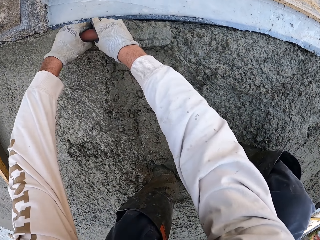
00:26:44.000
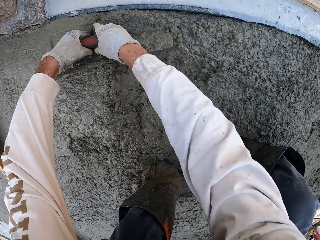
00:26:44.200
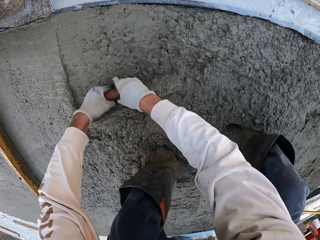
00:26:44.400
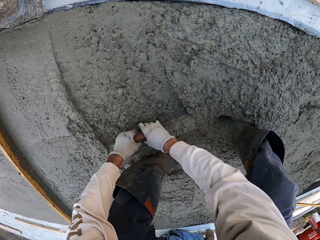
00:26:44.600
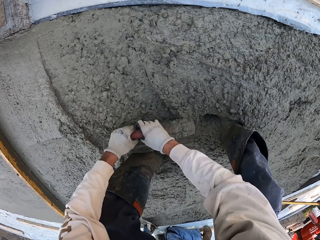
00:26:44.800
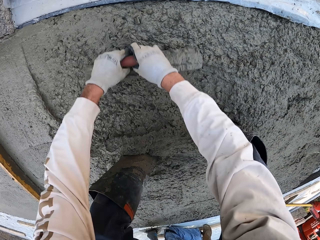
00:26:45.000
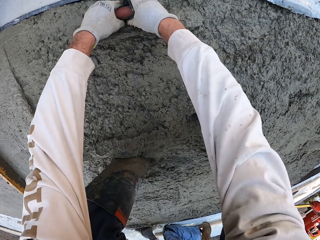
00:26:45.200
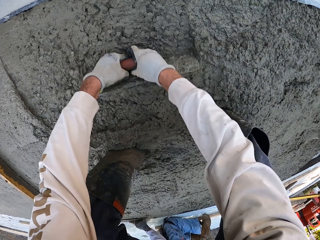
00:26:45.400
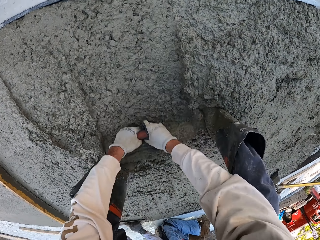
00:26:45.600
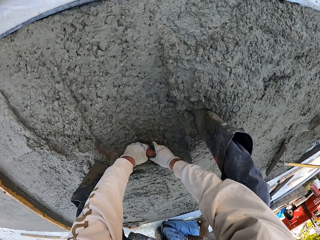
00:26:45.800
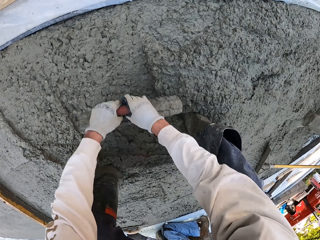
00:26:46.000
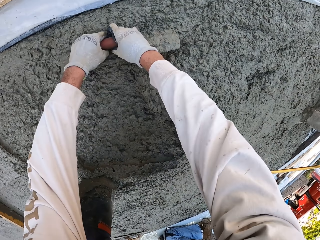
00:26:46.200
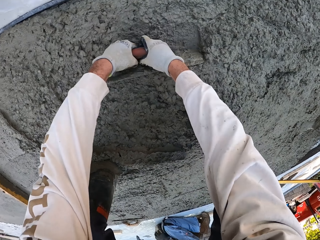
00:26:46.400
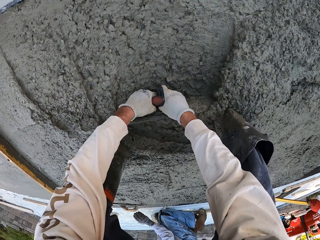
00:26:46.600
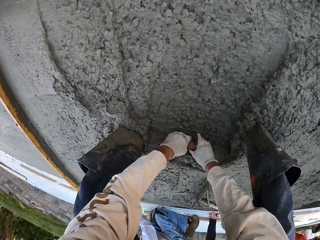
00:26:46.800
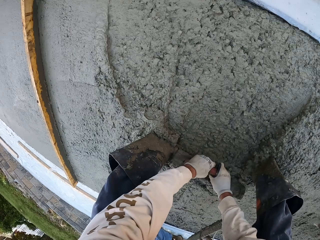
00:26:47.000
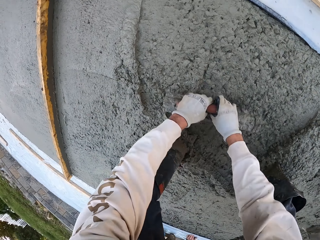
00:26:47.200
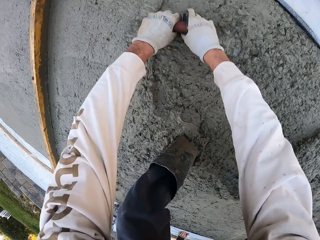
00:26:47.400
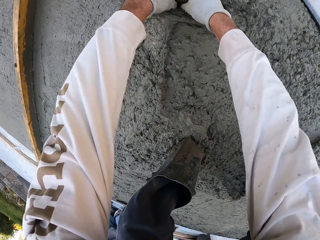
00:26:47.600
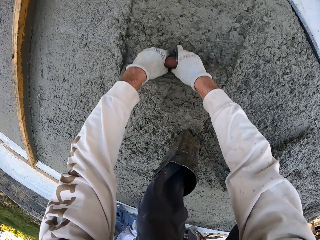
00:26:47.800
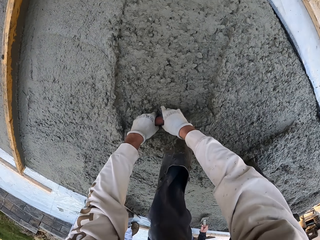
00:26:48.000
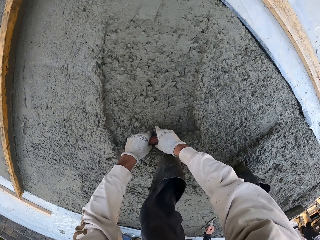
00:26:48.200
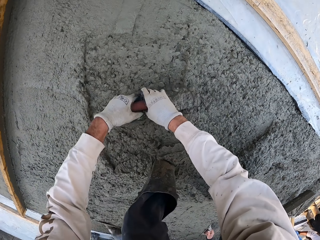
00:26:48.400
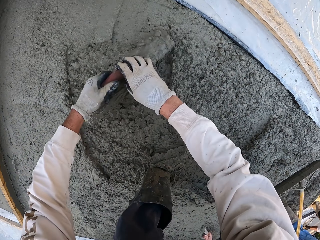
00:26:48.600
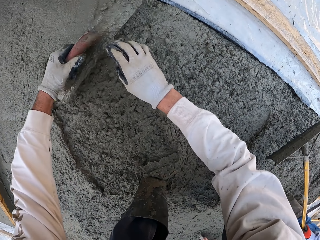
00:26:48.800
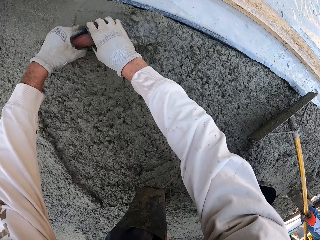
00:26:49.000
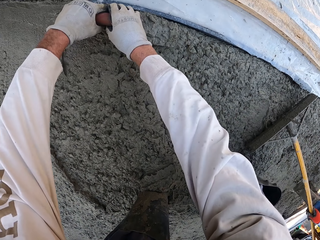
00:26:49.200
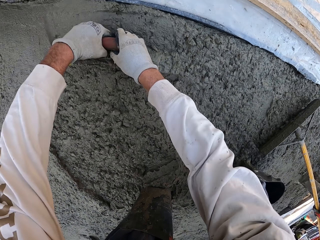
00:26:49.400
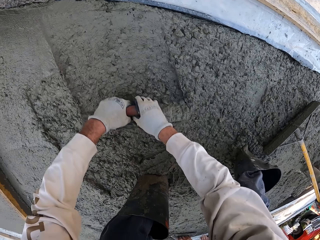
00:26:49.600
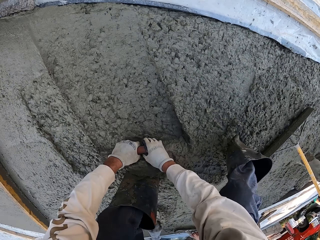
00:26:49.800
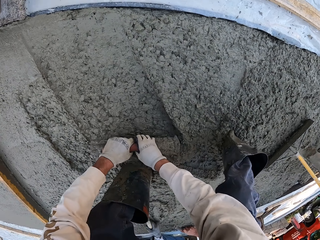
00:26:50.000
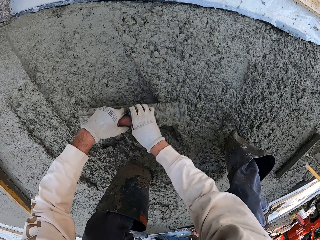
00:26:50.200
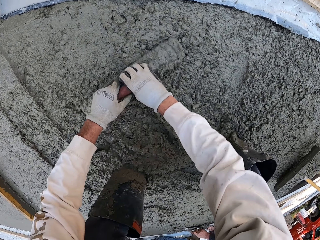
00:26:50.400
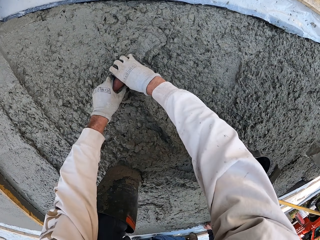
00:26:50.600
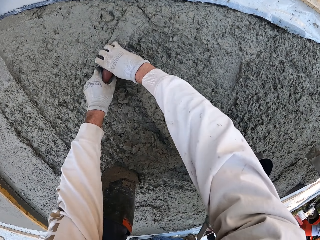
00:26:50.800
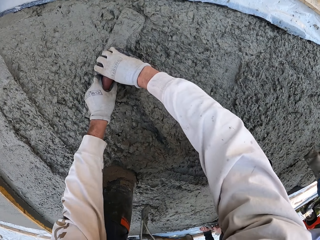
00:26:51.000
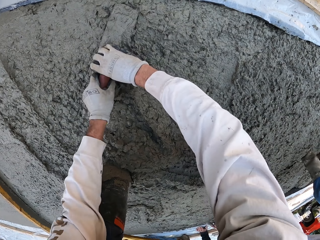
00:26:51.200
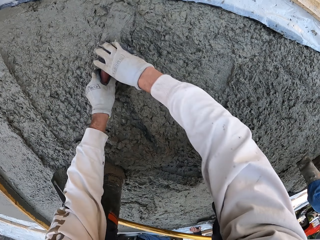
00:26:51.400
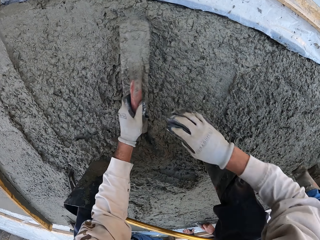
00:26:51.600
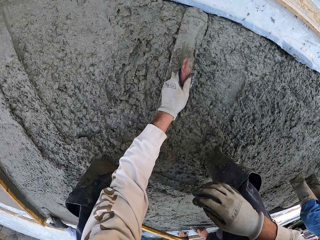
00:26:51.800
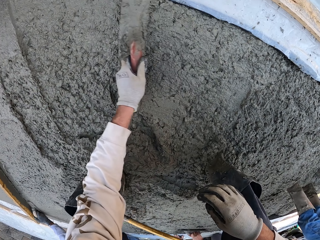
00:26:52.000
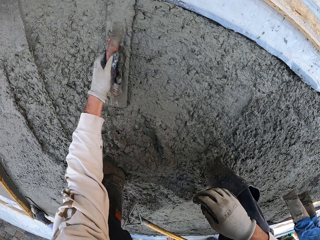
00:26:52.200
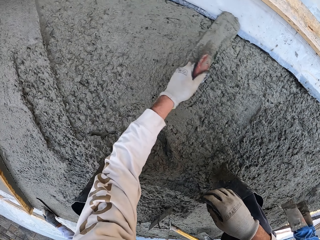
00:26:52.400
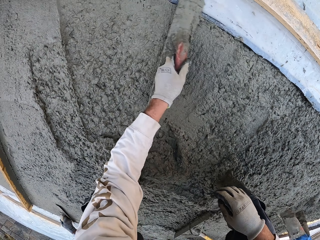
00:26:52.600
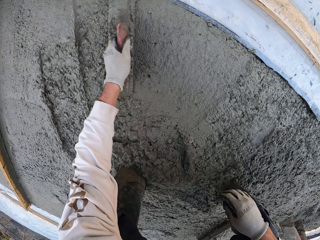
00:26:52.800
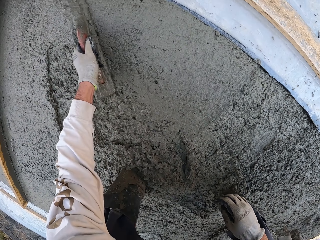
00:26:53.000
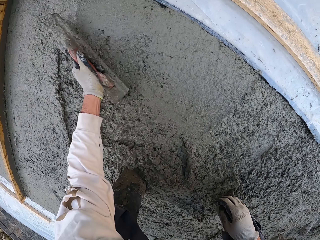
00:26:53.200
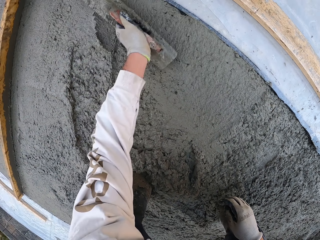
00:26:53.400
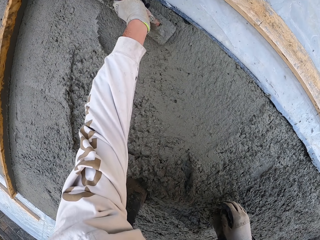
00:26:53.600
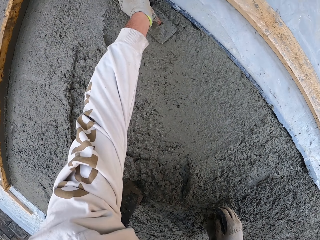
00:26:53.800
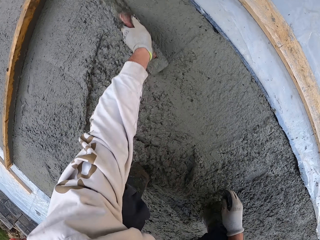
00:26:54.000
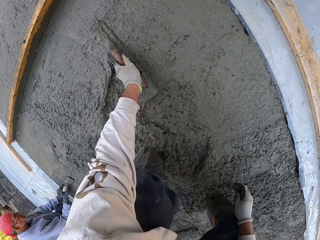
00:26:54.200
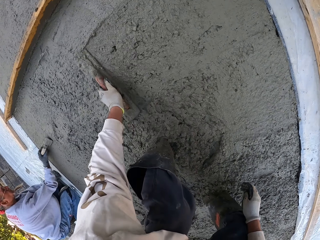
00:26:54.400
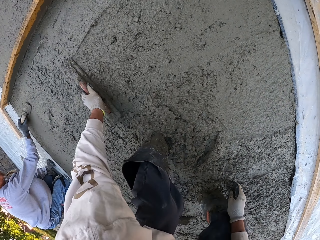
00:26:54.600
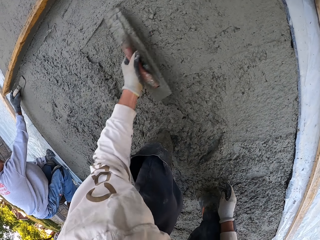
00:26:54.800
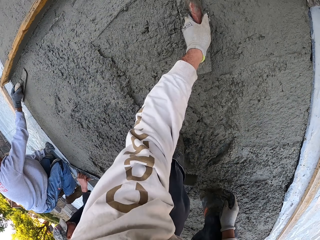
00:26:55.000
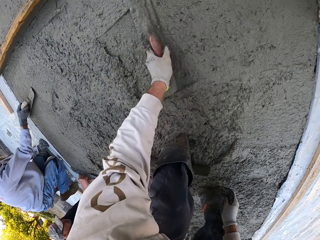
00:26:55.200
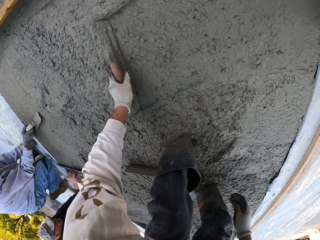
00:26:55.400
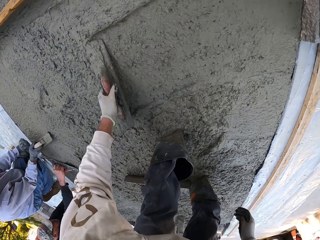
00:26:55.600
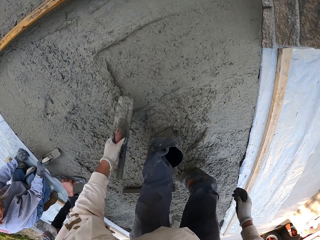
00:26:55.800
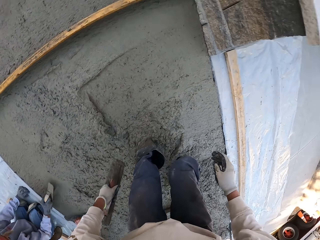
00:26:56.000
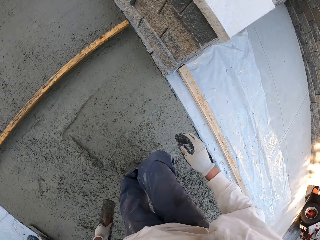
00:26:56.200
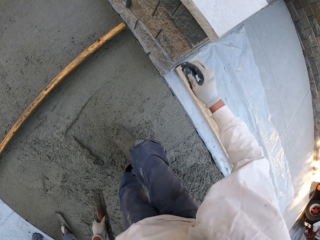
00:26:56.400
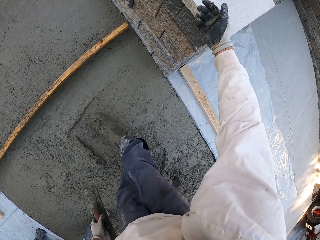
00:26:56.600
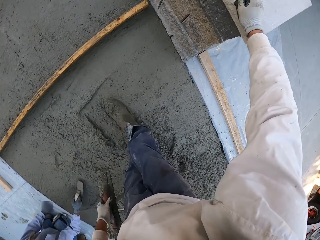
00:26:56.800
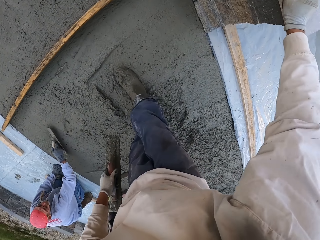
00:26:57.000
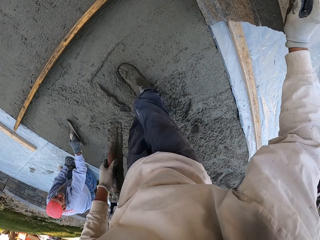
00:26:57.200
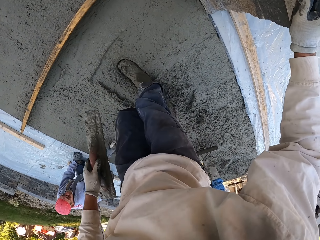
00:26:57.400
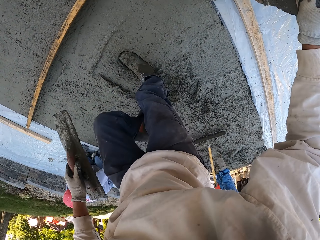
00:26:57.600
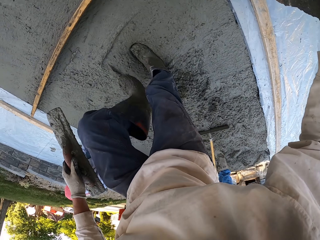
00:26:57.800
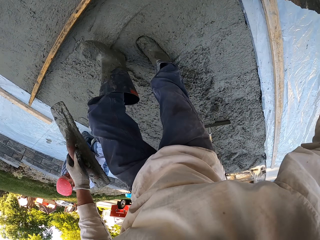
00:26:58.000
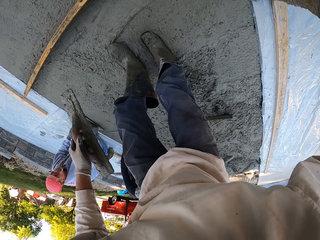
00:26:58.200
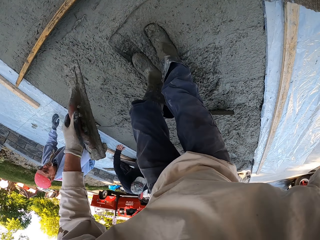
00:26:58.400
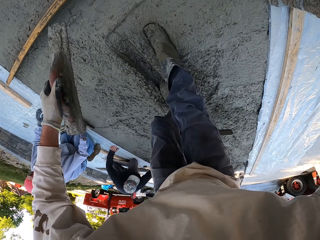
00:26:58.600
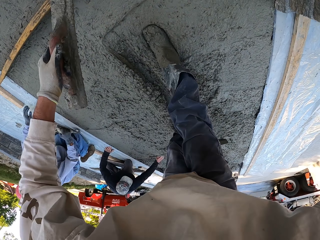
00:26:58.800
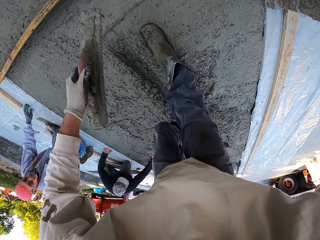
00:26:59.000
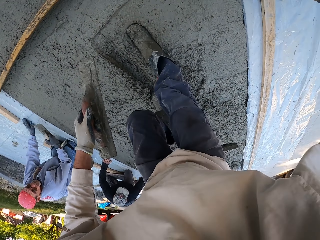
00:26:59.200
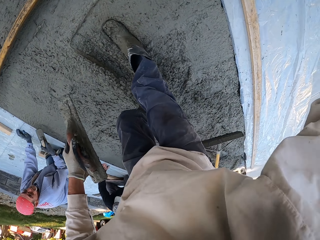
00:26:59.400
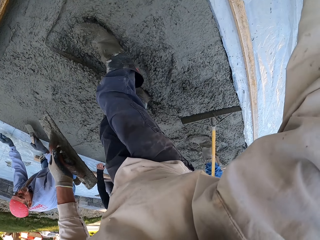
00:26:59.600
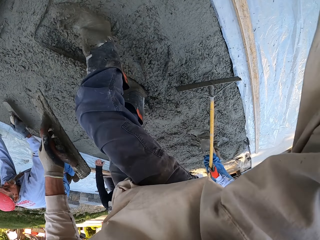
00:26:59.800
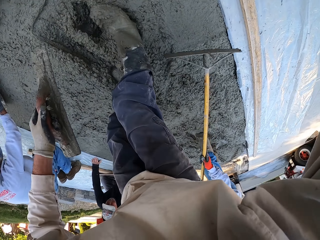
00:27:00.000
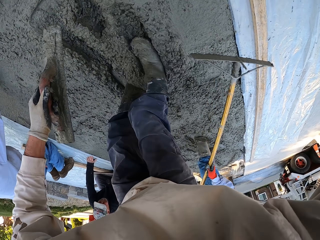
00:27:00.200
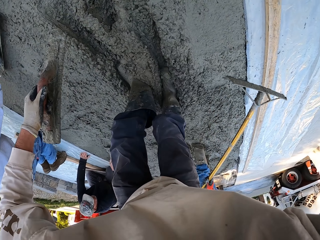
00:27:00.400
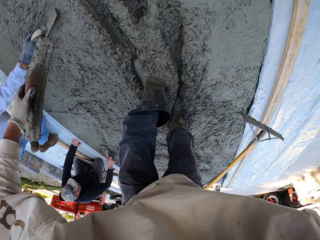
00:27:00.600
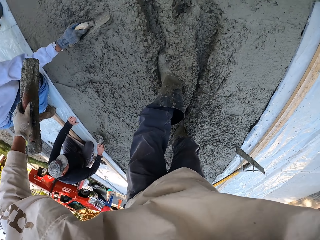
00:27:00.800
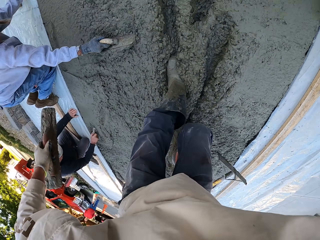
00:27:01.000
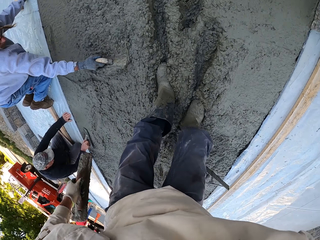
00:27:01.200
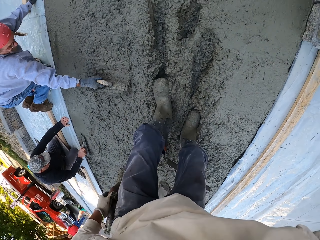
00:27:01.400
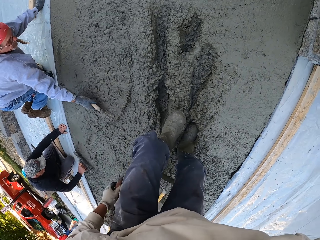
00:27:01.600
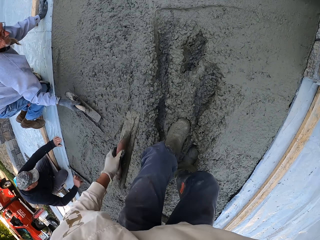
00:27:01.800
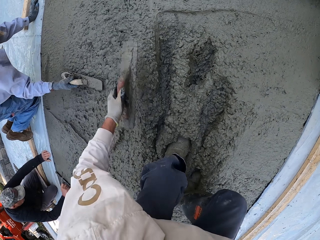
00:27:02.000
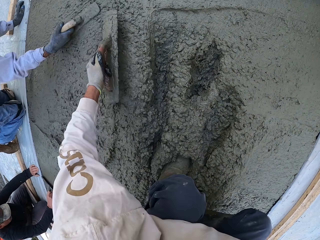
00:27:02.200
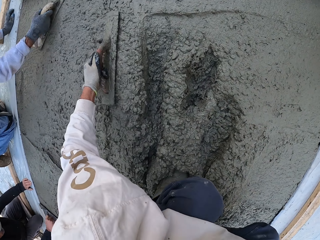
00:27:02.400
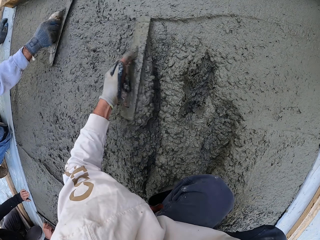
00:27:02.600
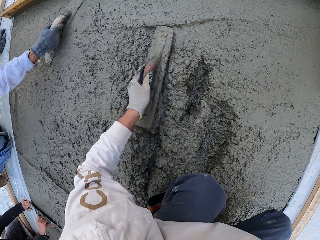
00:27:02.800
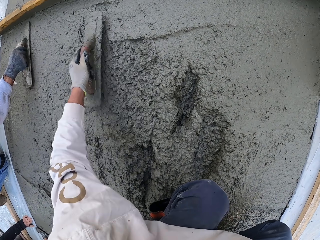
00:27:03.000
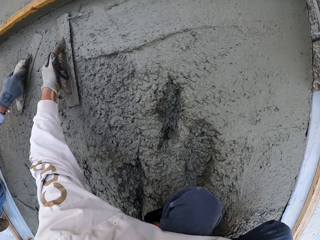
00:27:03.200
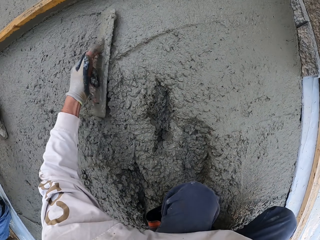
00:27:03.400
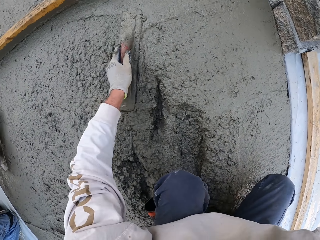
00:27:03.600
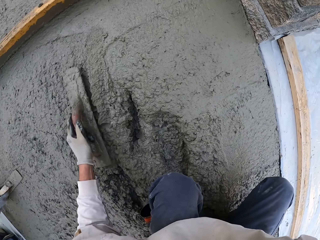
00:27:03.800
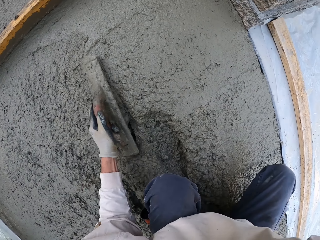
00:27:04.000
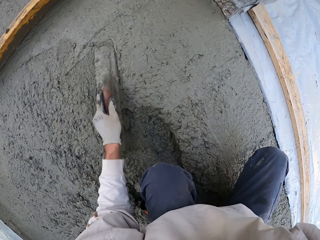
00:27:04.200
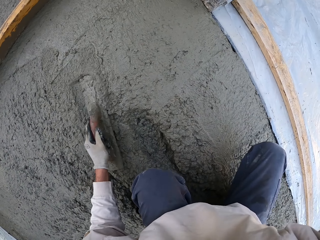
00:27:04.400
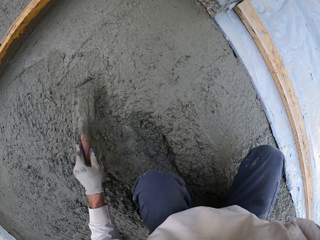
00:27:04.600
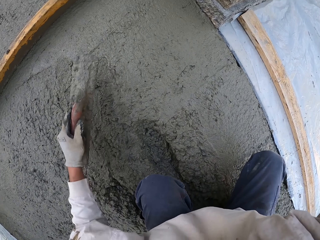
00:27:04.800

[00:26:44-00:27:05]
The camera wearer flattens the floor. A man flattens the floor. Another man flattens the floor. The camera wearer flattens the floor. A third man flattens the floor. The first man flattens the floor. The second man flattens the floor. The camera wearer pushes the concrete. A fourth man flattens the floor. The first man flattens the floor. The second man flattens the floor. The camera wearer touches the wall. They flatten the floor. The third man flattens the floor. The second man flattens the floor.
